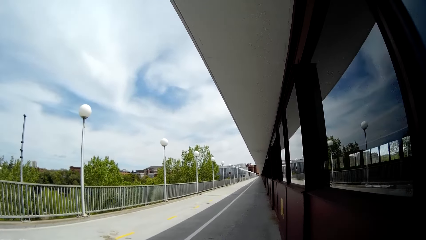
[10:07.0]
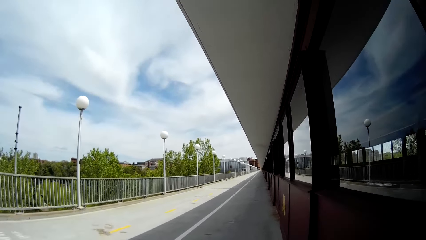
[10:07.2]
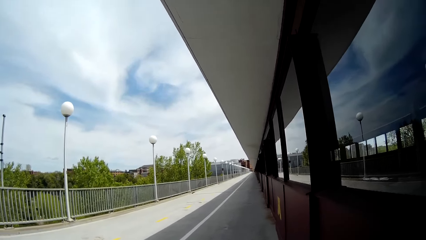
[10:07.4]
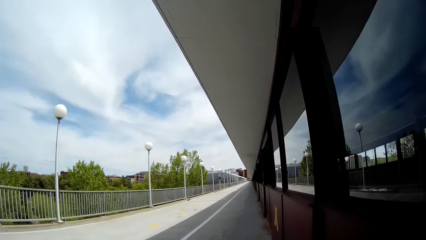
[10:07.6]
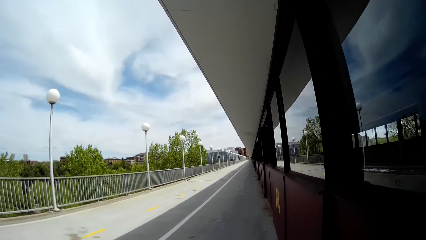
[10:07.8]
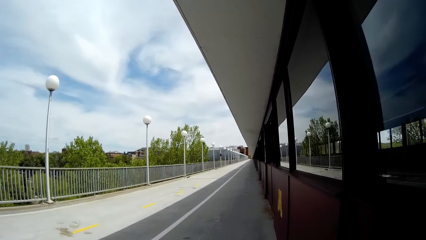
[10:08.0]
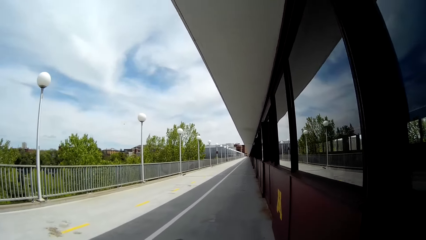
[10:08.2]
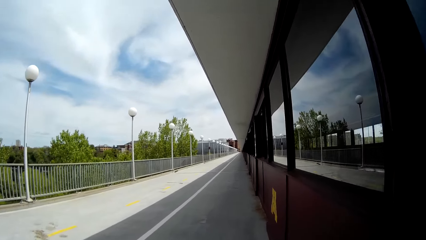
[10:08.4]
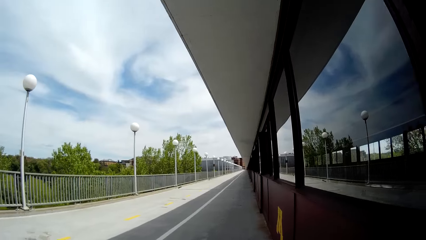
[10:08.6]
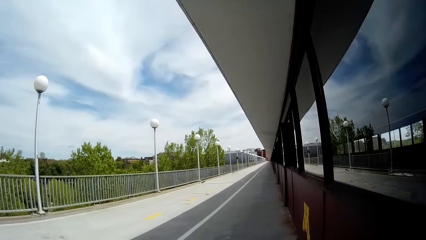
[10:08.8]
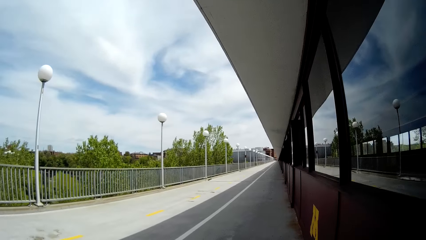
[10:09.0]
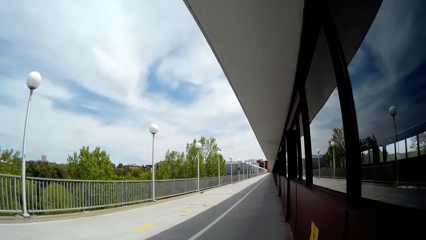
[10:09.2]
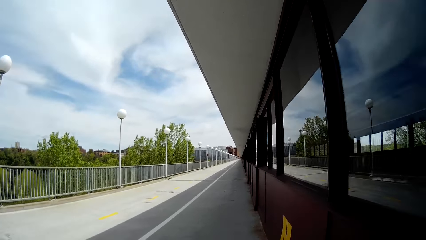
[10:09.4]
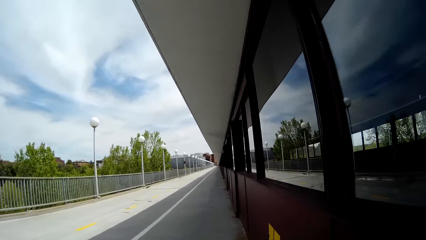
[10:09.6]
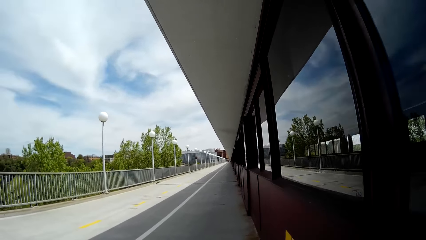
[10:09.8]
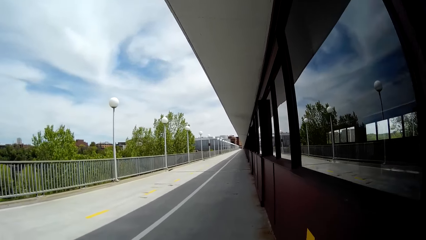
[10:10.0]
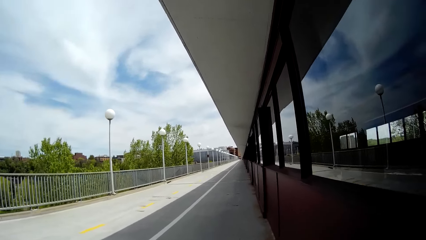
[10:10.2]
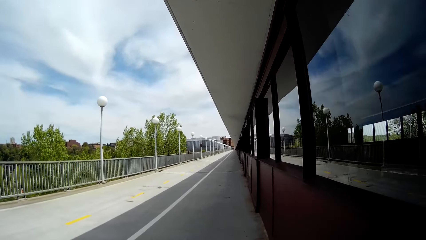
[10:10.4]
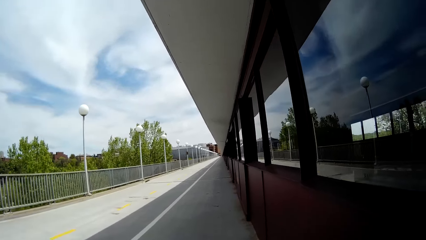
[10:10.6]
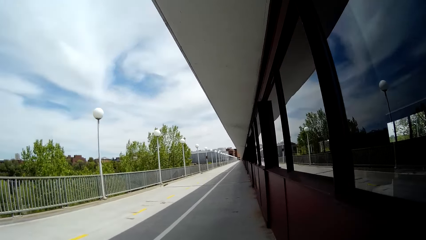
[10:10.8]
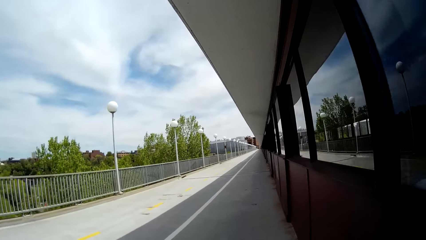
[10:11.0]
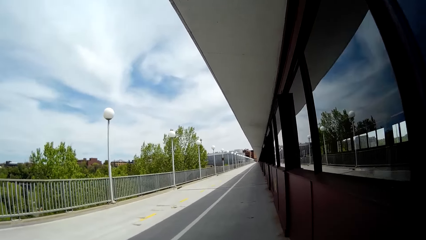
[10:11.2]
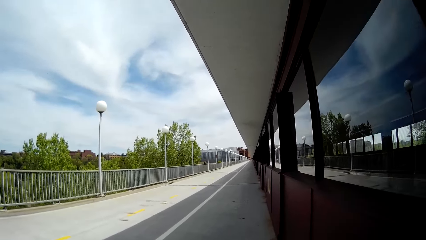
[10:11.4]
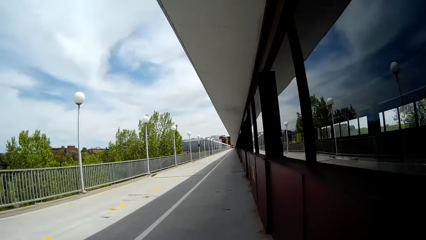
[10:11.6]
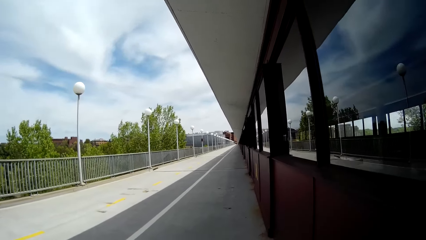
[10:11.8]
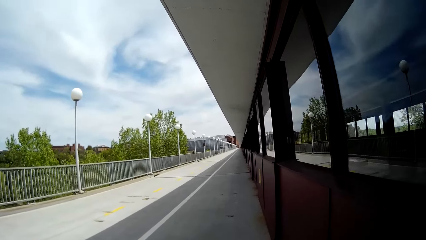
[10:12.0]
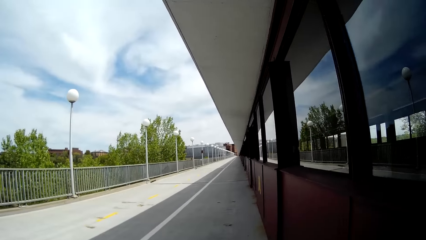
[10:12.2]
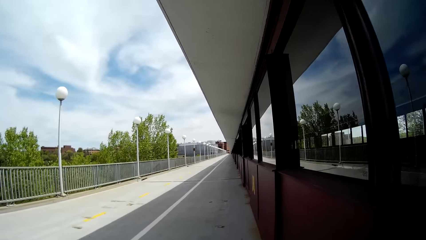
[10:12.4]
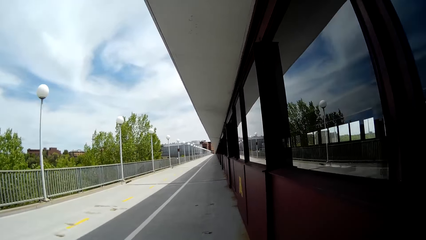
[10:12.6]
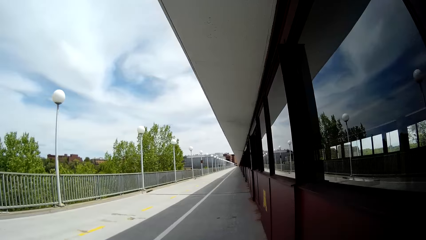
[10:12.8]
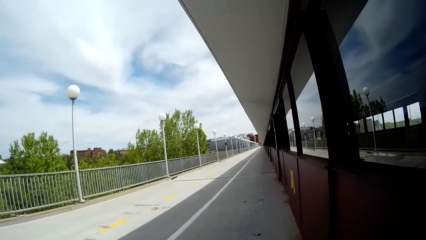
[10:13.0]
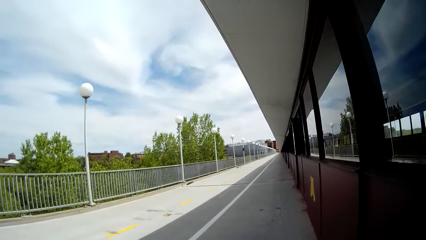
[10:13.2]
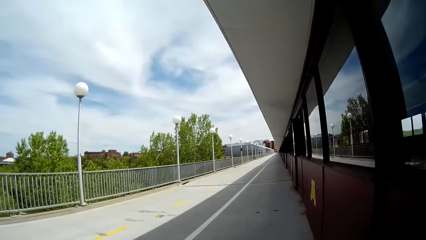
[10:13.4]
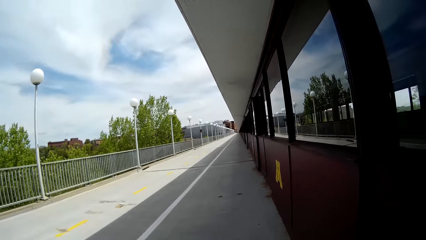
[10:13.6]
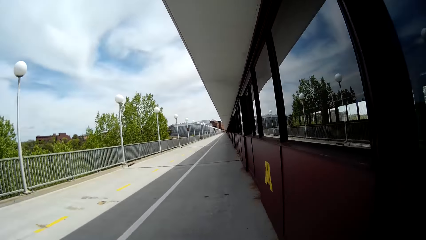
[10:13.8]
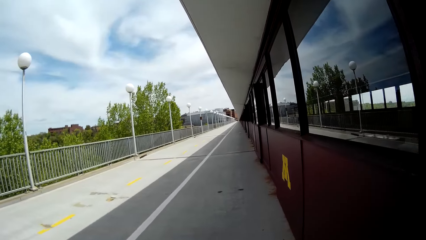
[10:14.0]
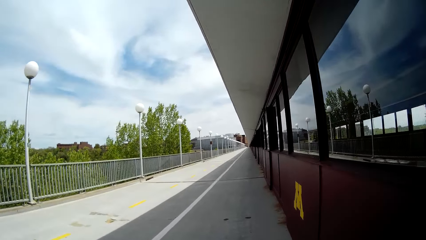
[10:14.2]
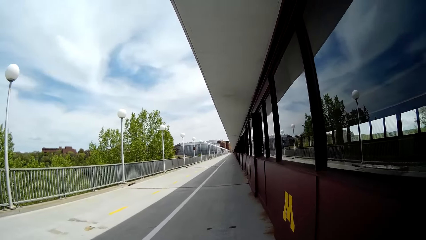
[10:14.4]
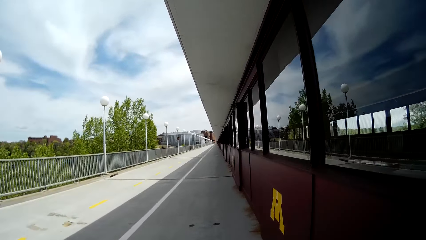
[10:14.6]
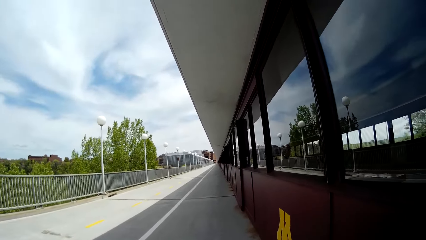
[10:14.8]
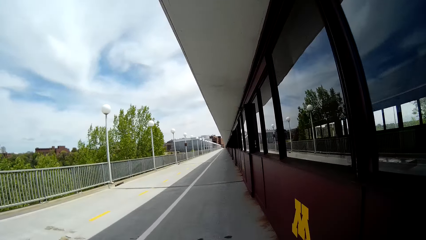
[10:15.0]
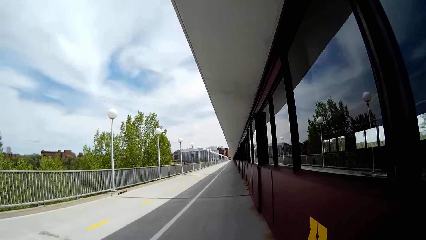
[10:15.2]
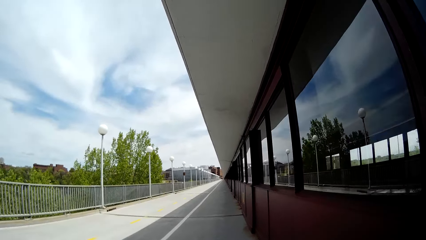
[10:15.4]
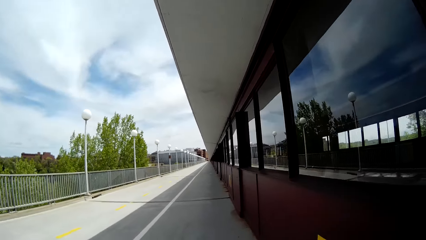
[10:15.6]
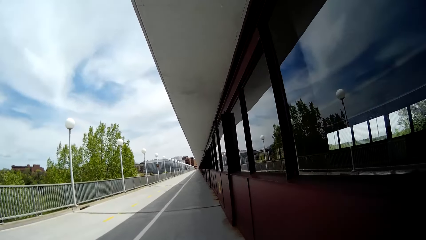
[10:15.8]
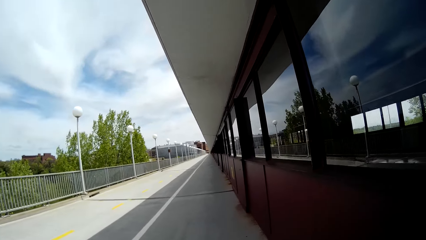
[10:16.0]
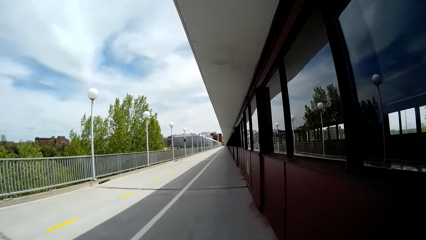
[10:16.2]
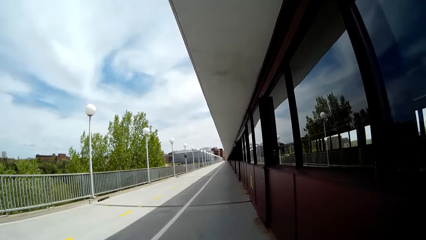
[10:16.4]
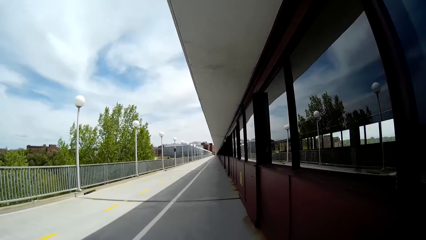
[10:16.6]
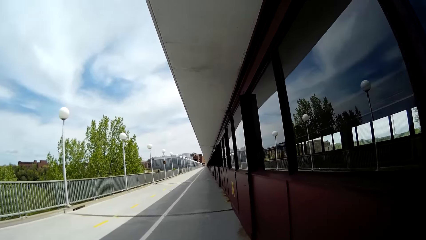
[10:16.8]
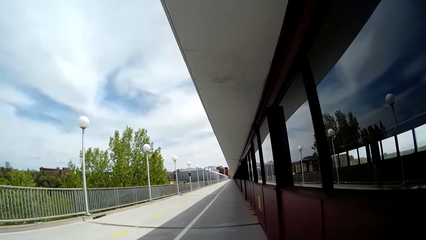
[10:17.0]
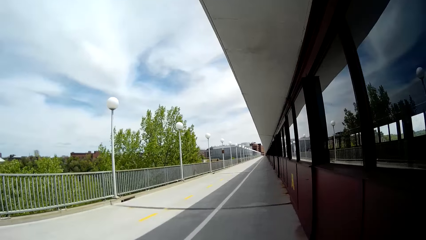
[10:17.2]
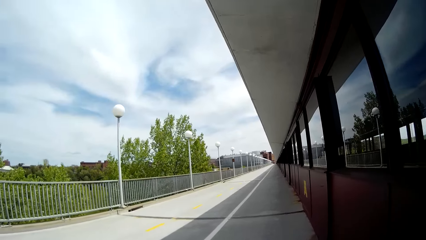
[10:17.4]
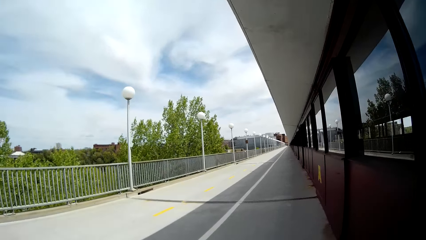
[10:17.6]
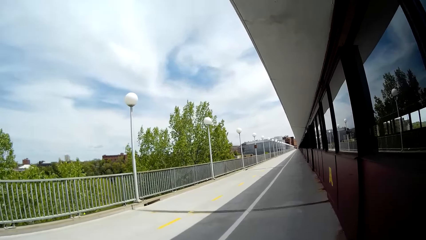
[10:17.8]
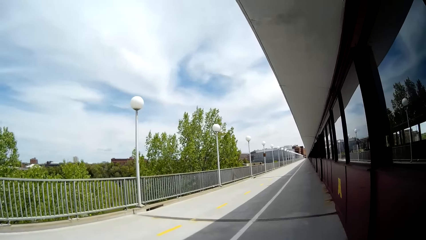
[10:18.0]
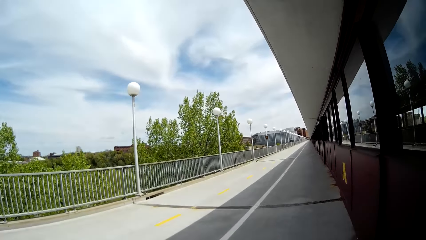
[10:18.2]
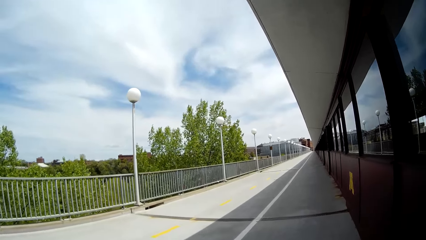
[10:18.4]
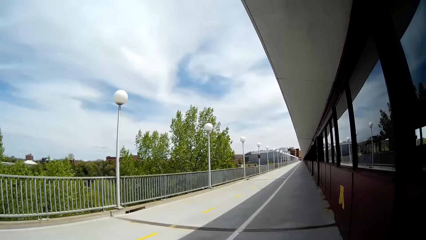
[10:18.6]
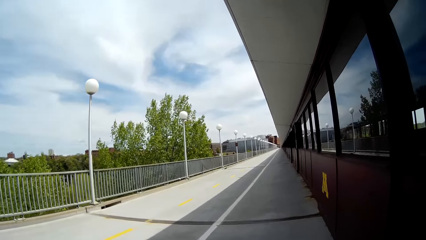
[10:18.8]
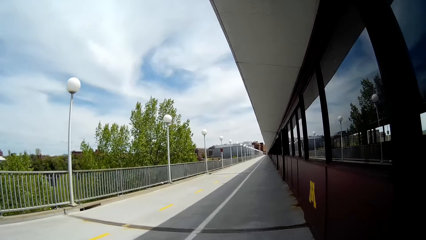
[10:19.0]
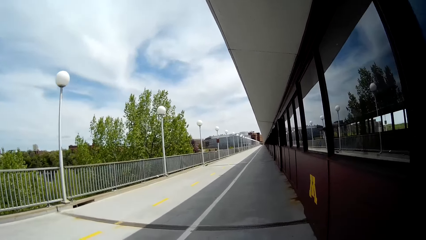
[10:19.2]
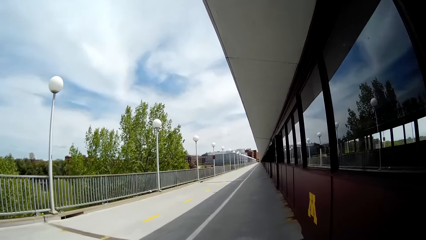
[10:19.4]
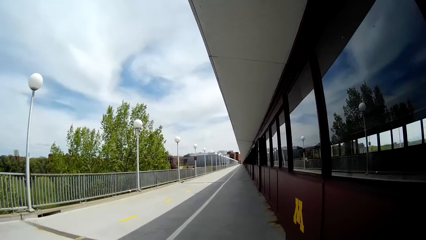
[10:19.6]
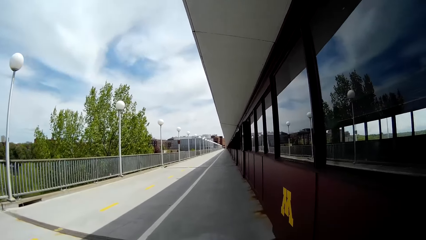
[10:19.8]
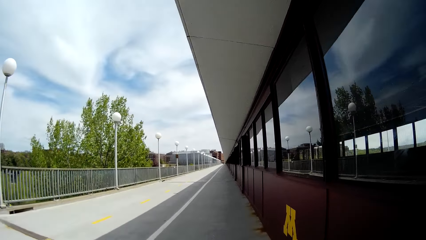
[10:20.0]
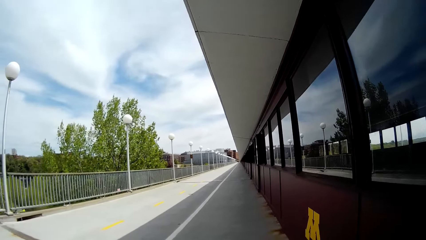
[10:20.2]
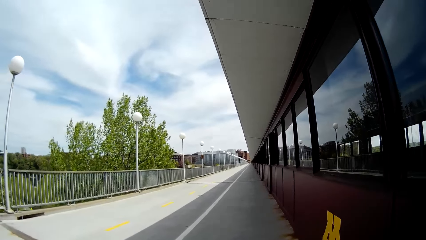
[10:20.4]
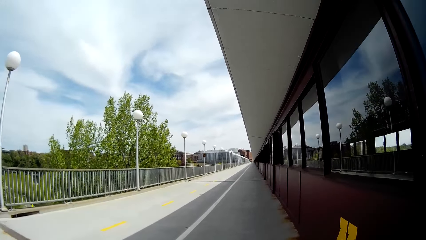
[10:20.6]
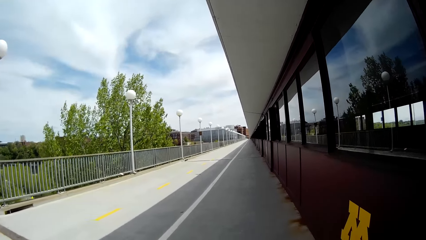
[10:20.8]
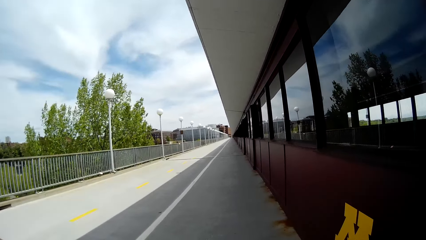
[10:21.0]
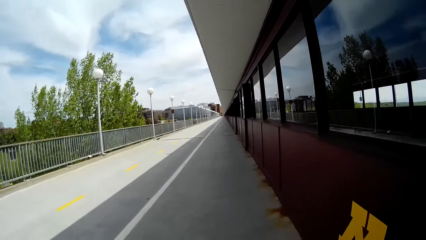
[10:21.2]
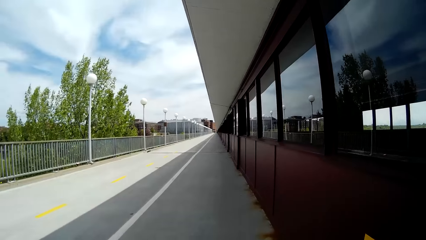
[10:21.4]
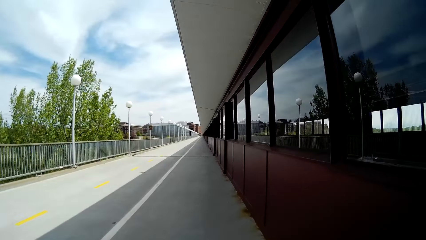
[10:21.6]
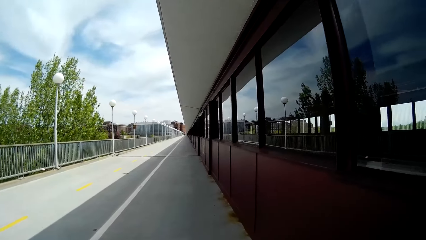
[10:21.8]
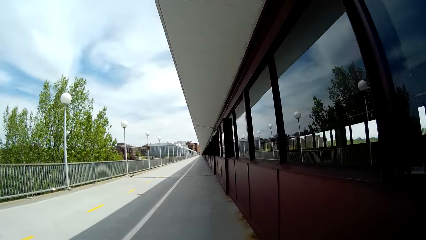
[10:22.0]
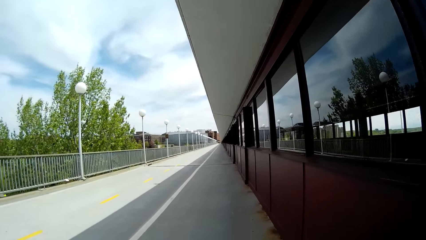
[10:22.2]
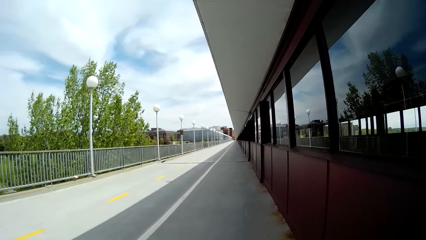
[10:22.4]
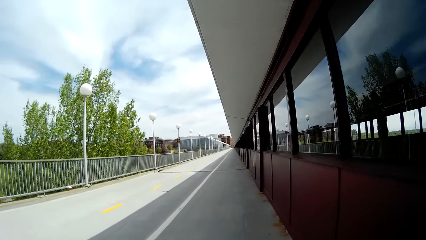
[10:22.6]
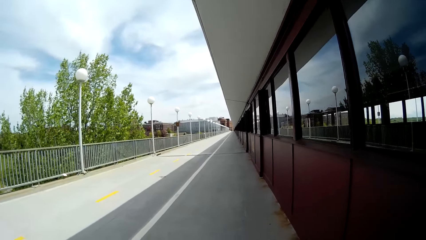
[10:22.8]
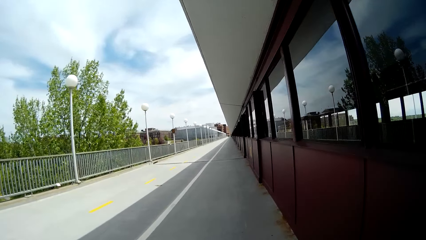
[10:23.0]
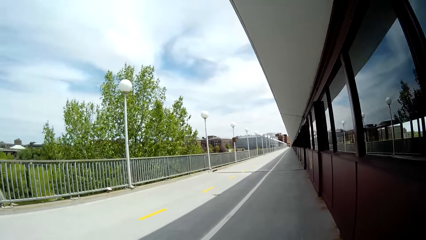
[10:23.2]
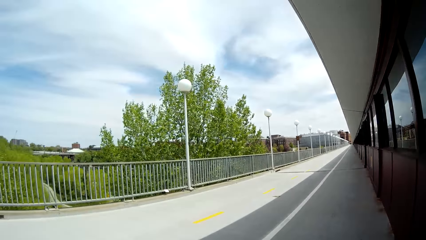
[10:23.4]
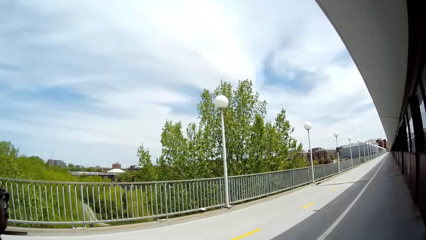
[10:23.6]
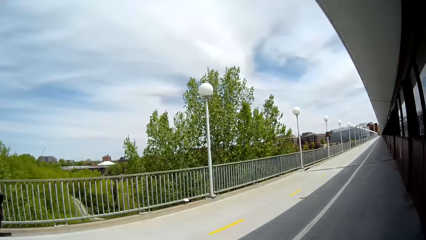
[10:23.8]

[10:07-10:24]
The camera wearer walks along the side of the building.
